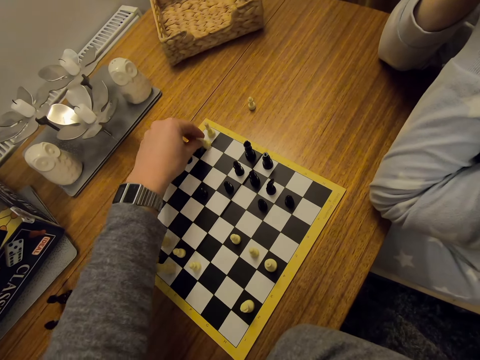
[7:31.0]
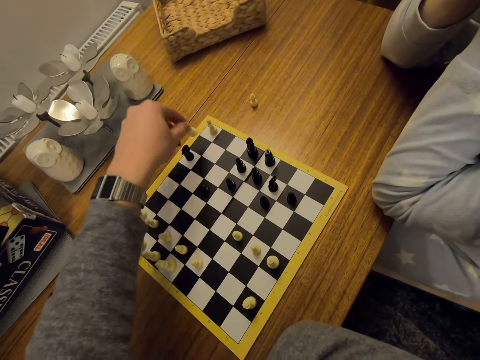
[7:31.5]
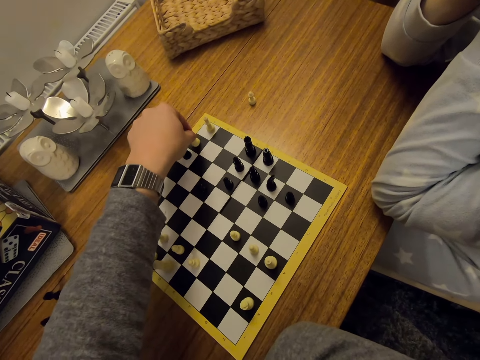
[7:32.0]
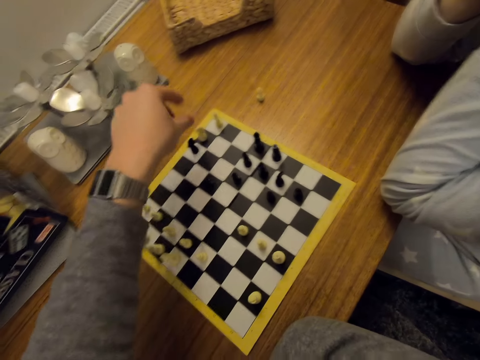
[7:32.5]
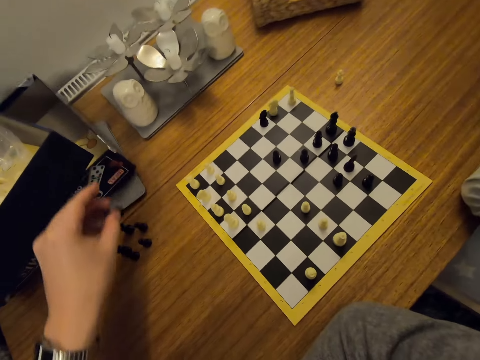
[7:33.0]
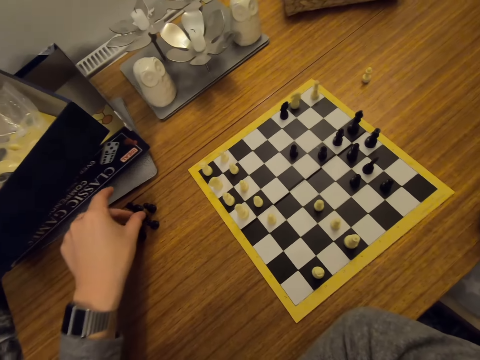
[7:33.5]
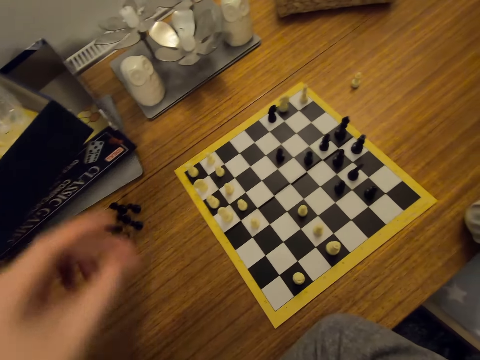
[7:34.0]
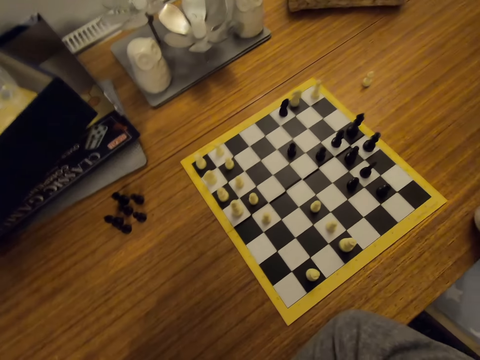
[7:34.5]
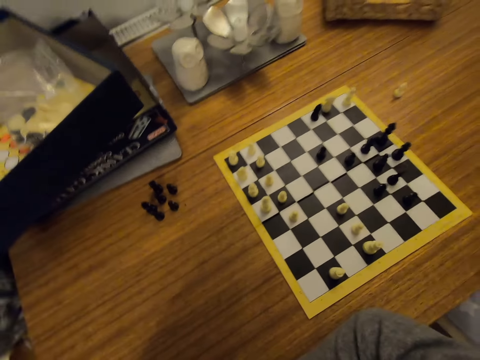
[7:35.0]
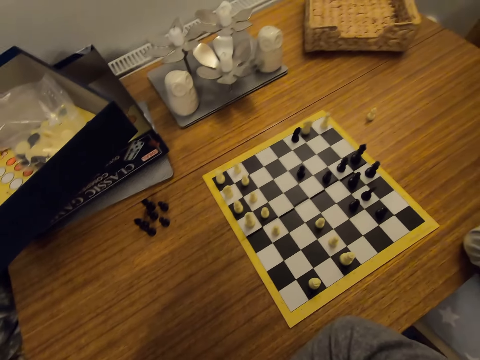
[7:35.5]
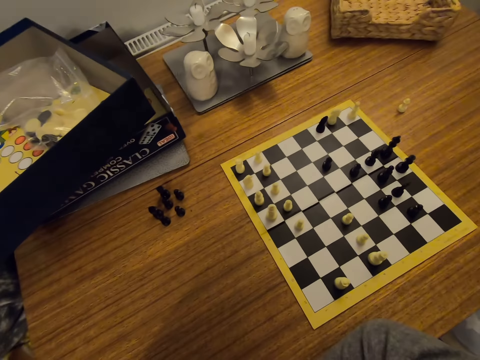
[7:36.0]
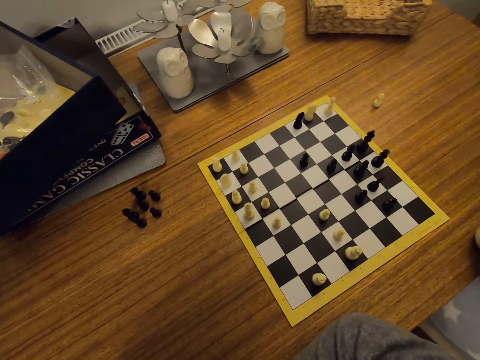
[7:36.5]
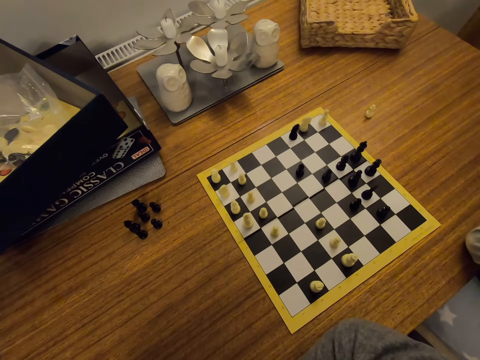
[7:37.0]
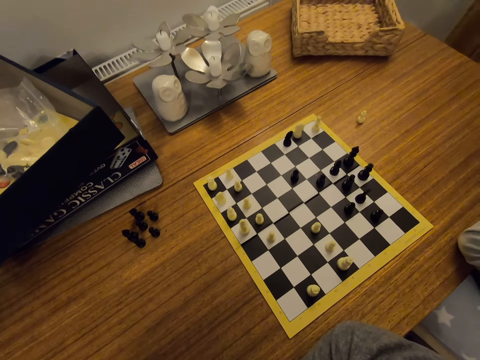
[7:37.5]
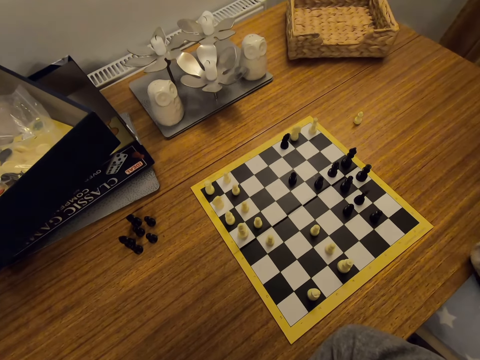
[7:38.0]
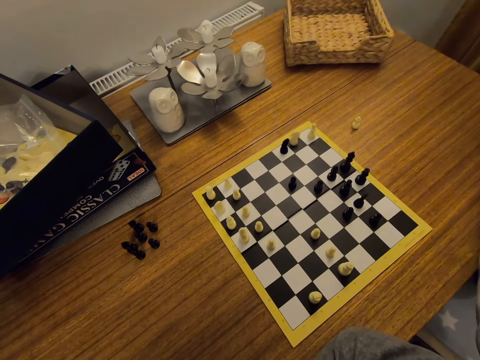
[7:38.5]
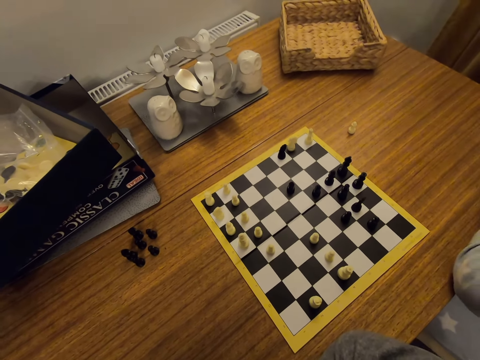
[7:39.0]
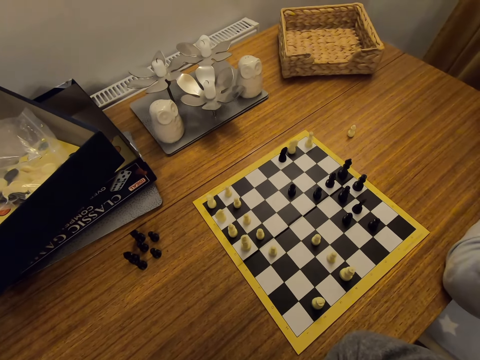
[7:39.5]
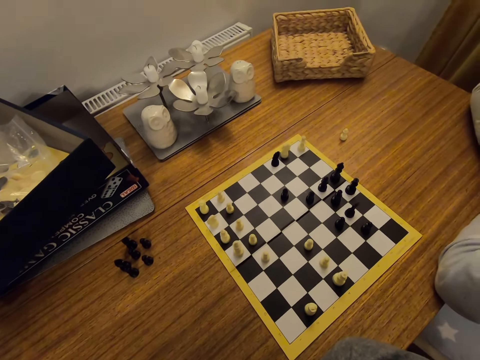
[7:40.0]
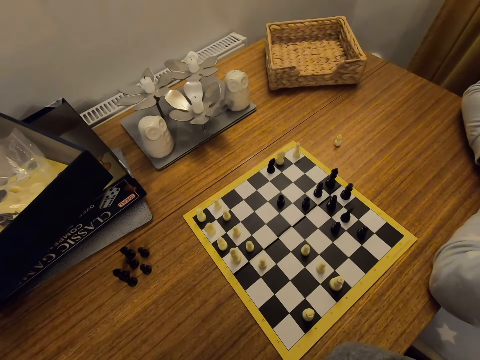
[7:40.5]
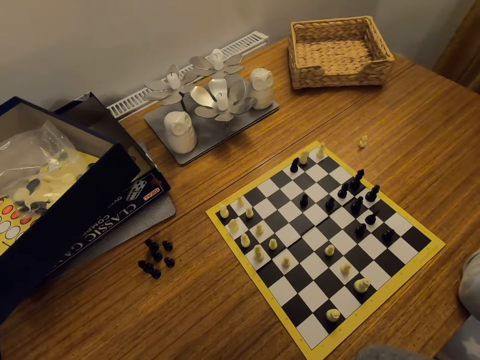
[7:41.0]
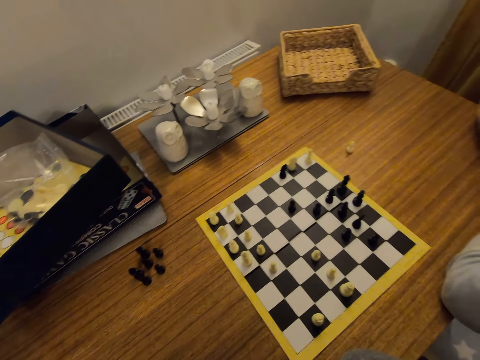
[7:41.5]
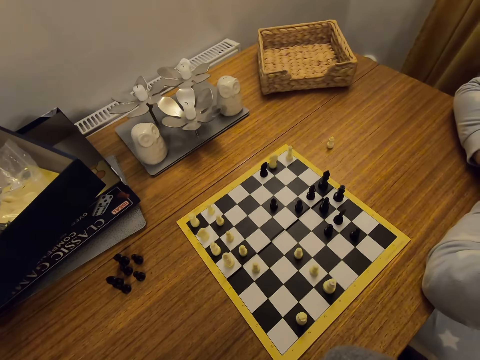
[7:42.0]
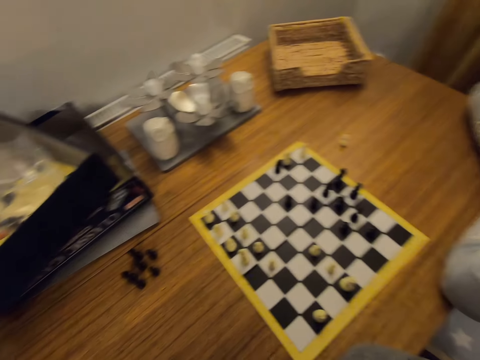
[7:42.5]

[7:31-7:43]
The camera wearer picks up a chess piece. They put the chess piece aside on a table. They look around. A person straightens hands.

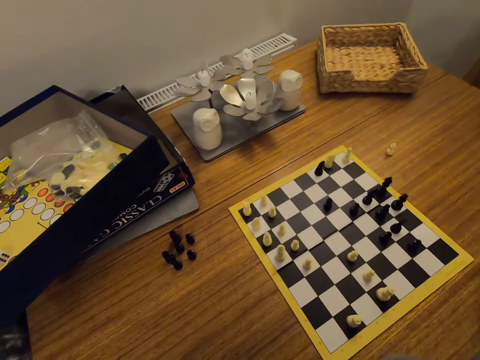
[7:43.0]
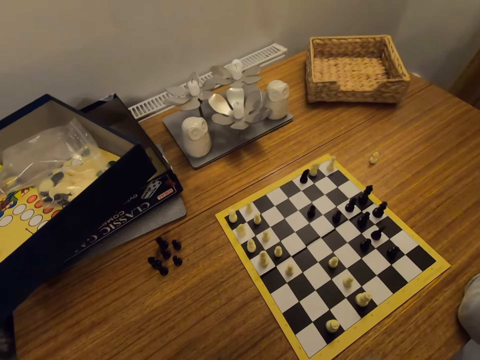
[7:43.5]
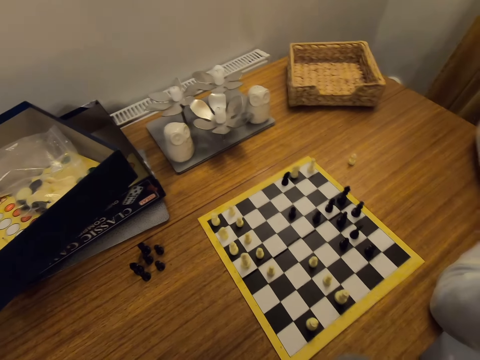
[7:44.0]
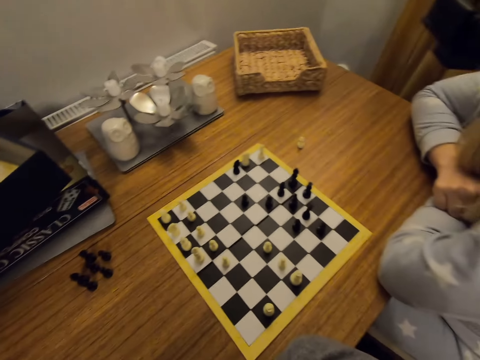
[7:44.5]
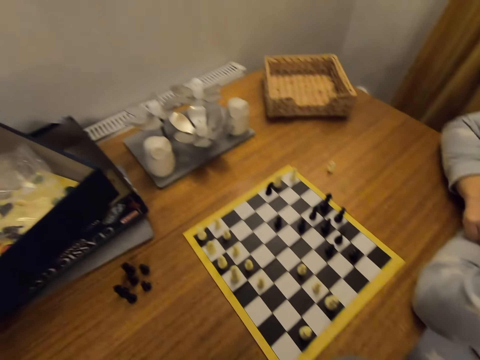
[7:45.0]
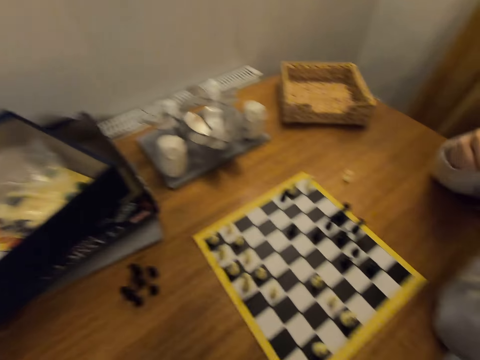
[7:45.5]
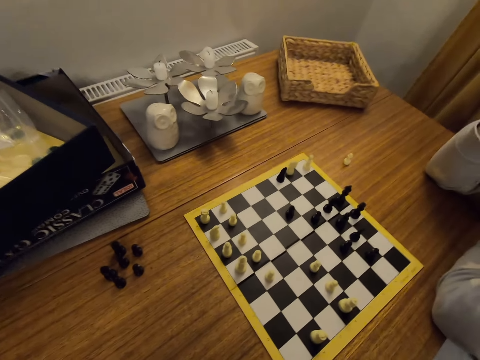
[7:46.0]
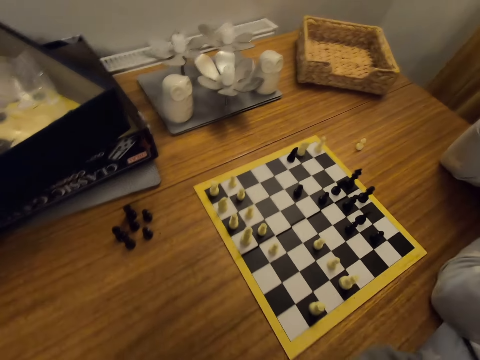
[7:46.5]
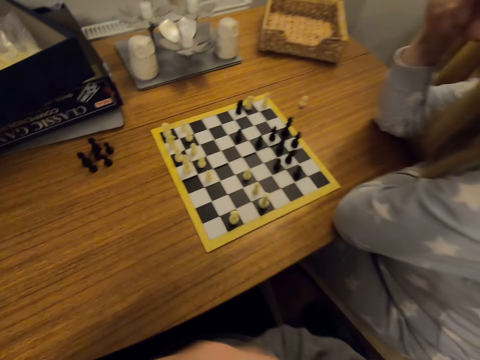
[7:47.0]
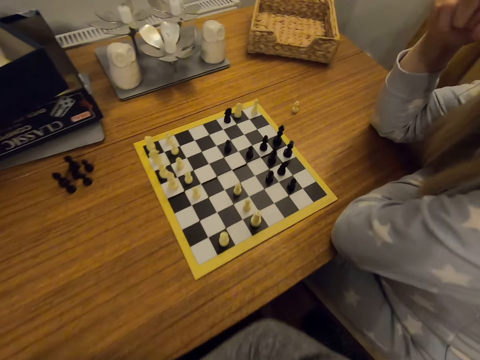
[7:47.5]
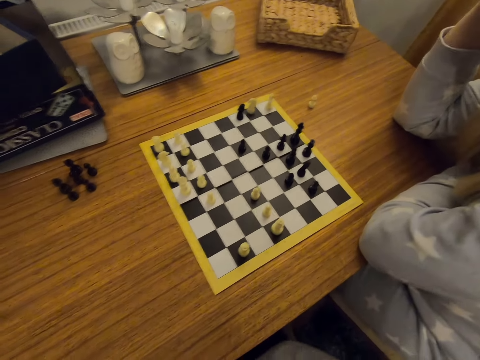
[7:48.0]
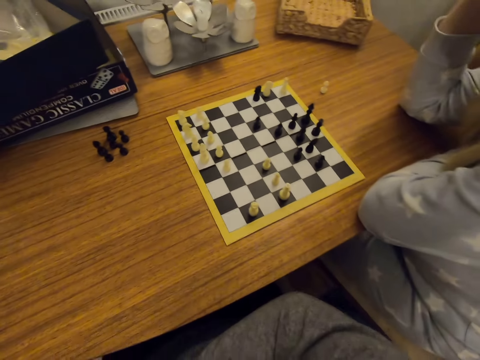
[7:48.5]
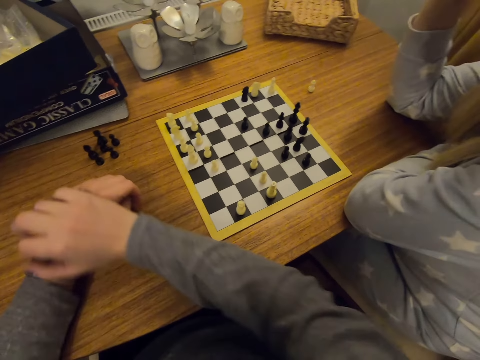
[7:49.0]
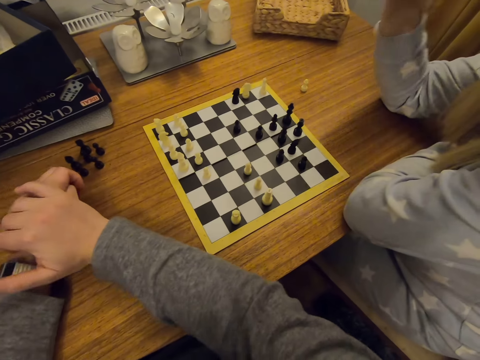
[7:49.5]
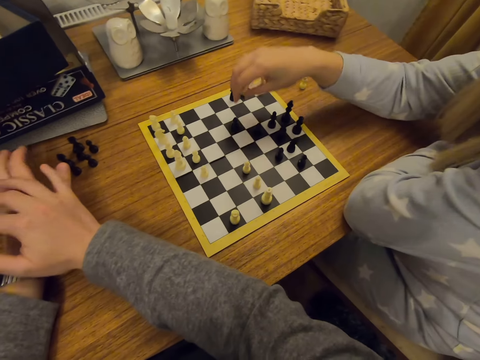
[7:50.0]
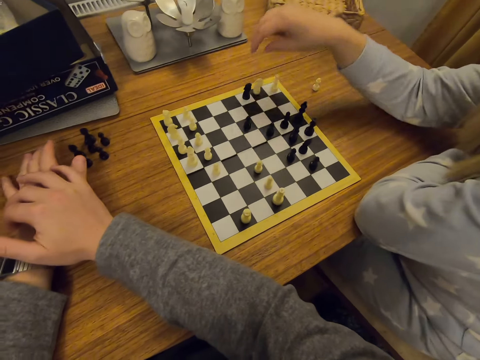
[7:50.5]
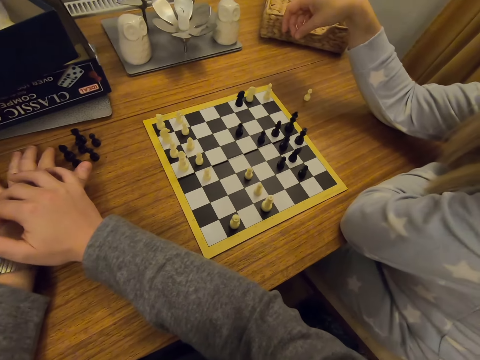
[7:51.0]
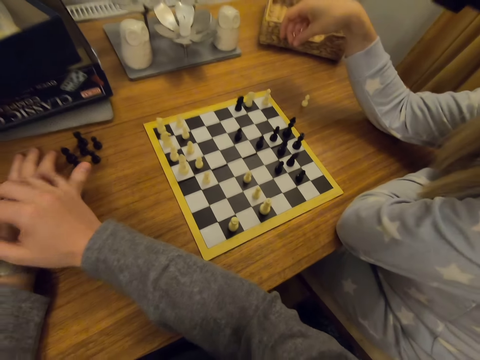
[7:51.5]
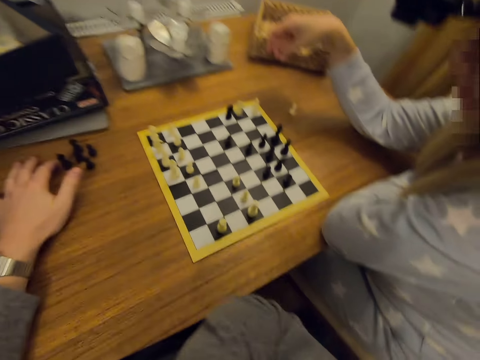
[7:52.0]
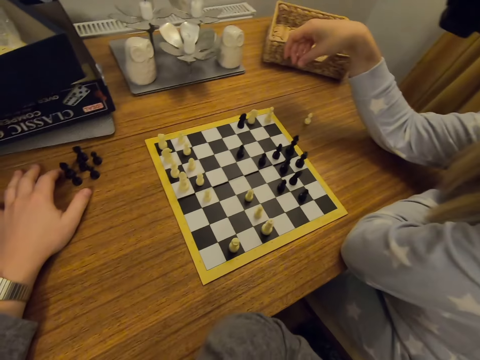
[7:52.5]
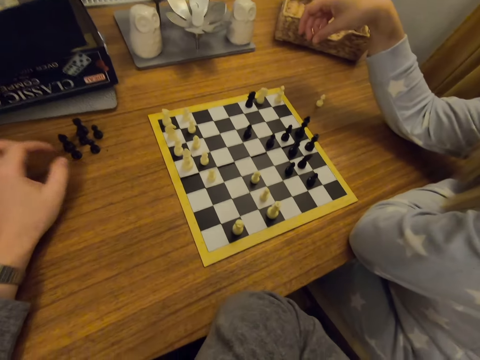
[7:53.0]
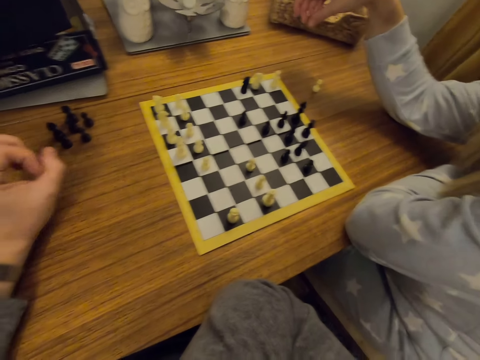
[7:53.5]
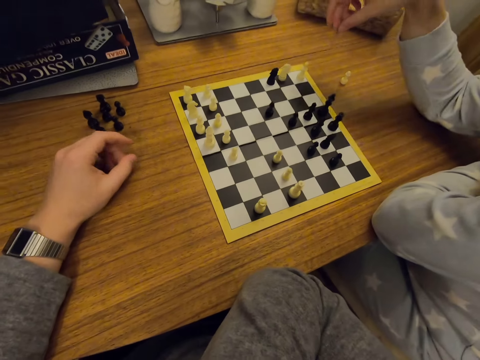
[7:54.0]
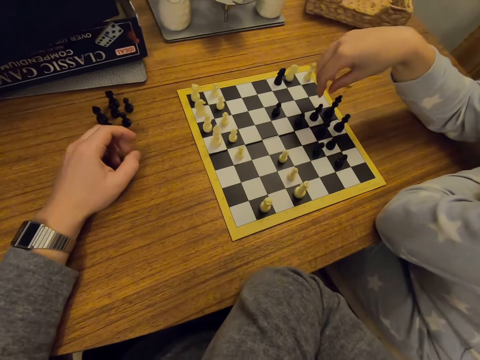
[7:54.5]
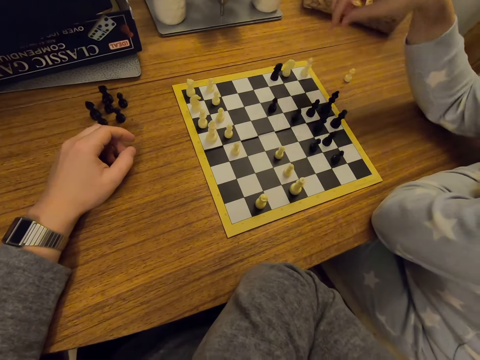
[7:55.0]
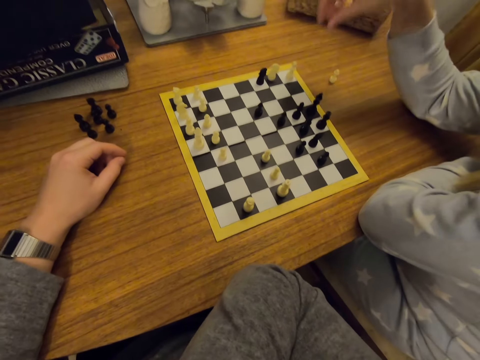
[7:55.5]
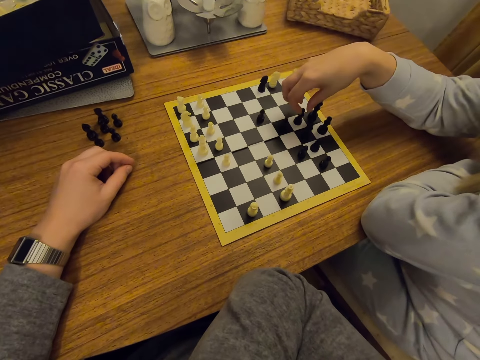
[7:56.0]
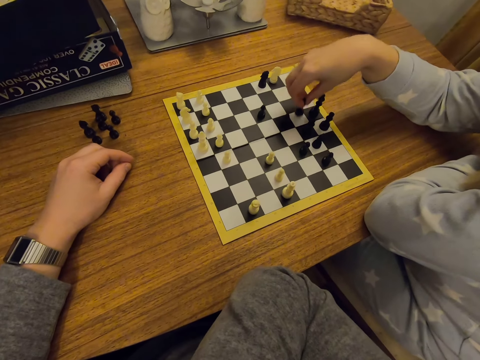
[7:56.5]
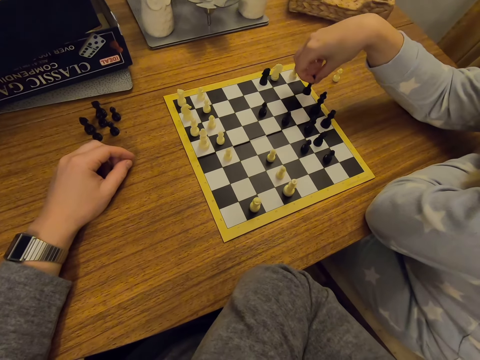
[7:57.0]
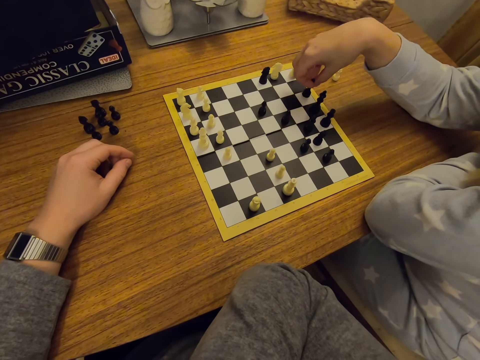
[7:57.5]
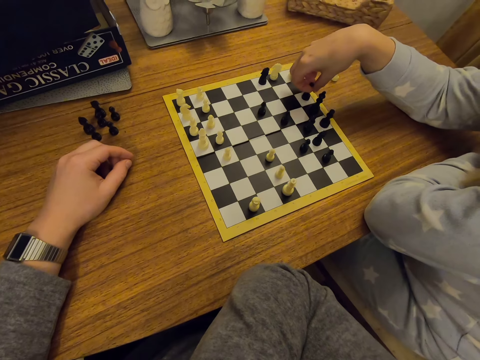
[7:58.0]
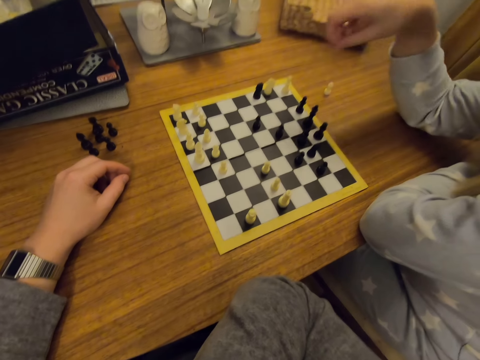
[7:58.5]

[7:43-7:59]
A person lifts a hand. The camera wearer lifts a hand. They straighten the hands. They straighten the hands on the table. They place the hands on the table. They touch the face. The person moves a chess piece on a board.
